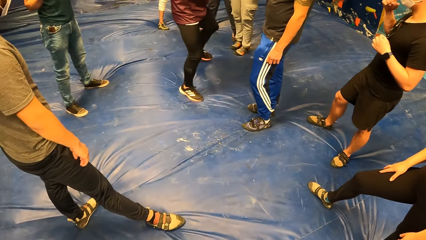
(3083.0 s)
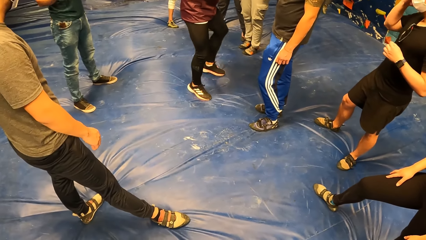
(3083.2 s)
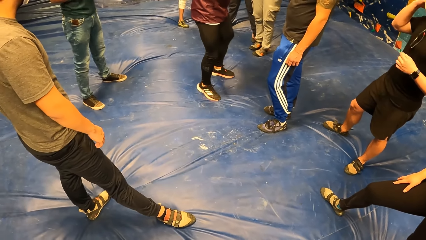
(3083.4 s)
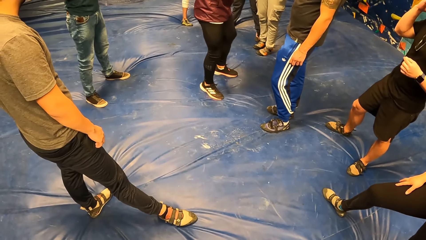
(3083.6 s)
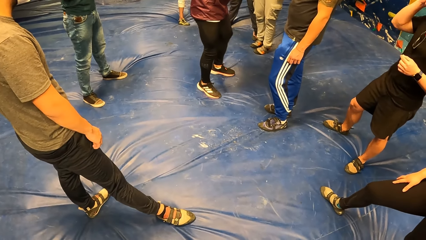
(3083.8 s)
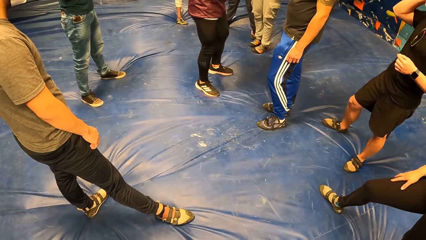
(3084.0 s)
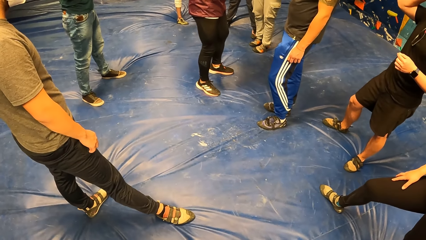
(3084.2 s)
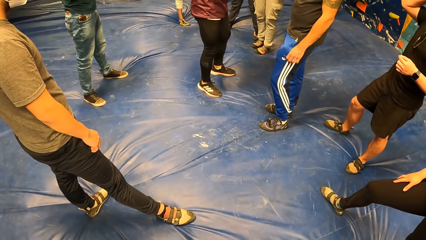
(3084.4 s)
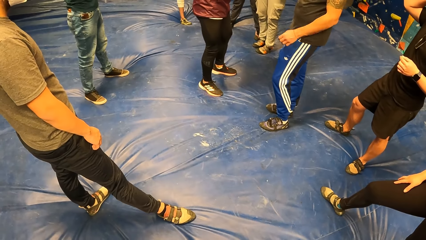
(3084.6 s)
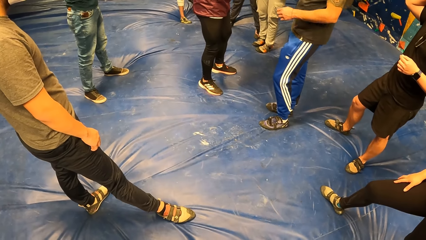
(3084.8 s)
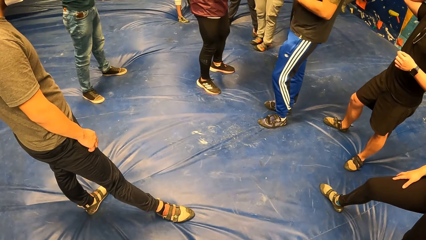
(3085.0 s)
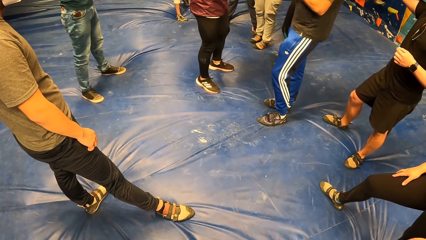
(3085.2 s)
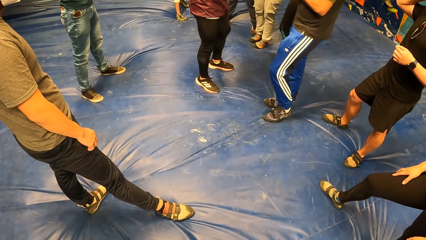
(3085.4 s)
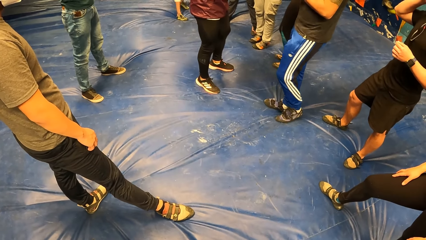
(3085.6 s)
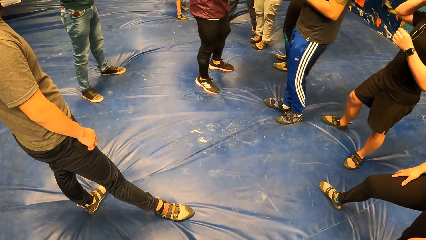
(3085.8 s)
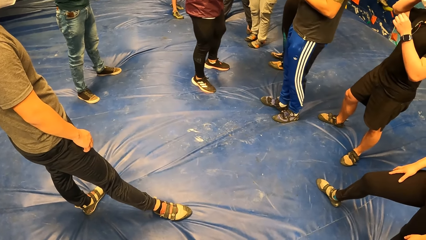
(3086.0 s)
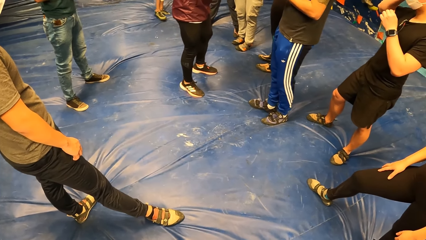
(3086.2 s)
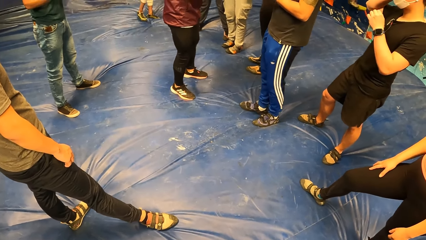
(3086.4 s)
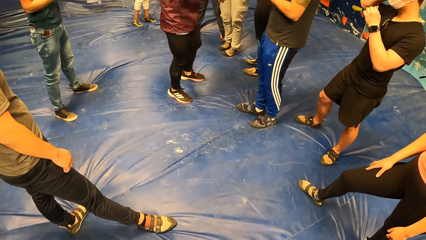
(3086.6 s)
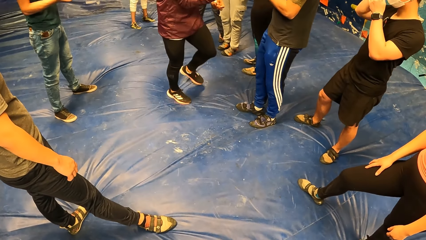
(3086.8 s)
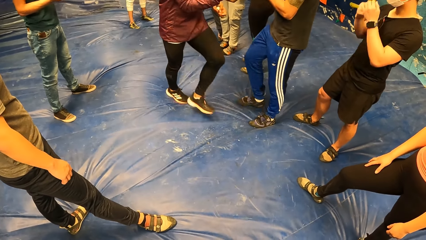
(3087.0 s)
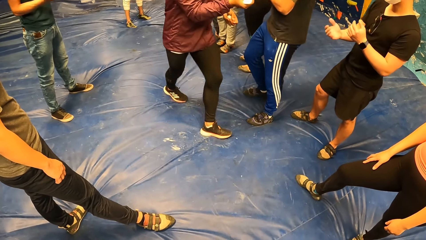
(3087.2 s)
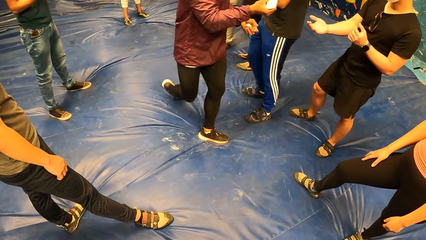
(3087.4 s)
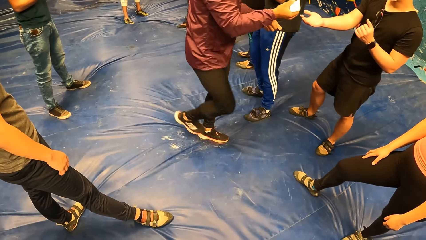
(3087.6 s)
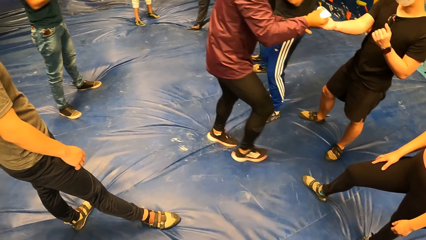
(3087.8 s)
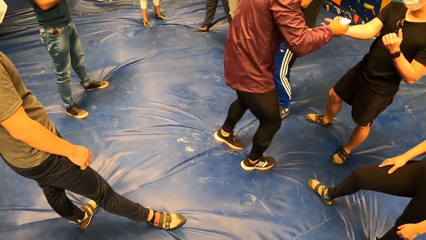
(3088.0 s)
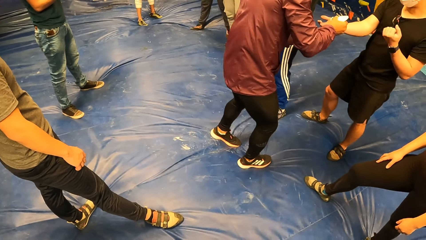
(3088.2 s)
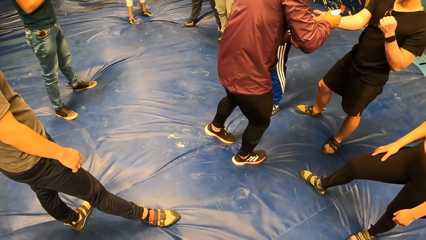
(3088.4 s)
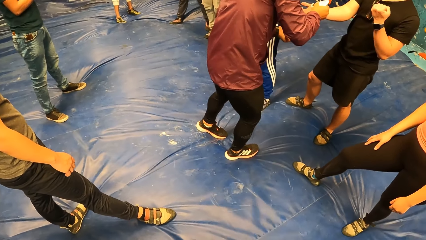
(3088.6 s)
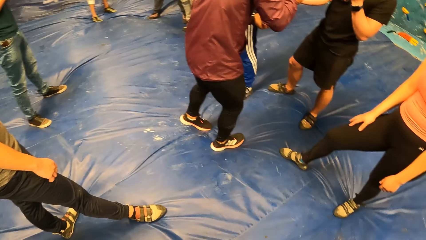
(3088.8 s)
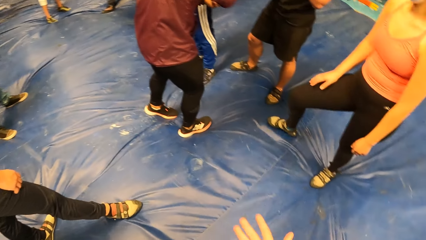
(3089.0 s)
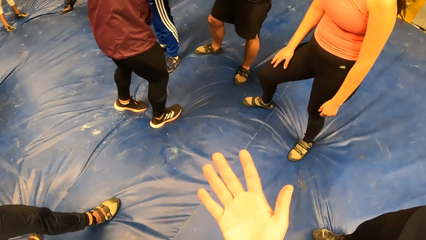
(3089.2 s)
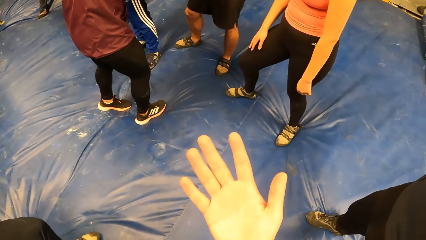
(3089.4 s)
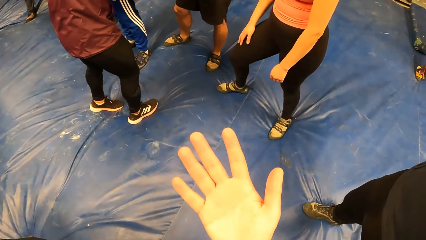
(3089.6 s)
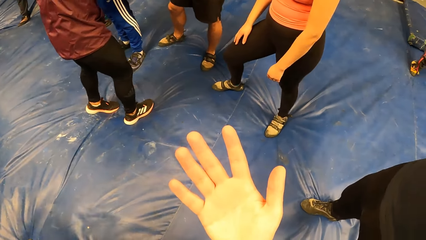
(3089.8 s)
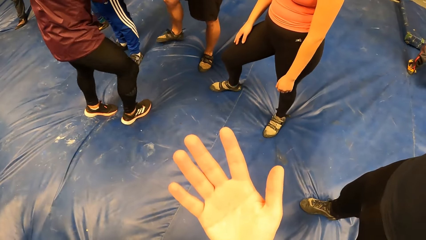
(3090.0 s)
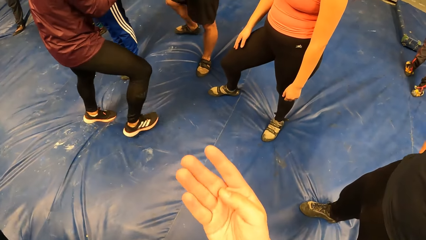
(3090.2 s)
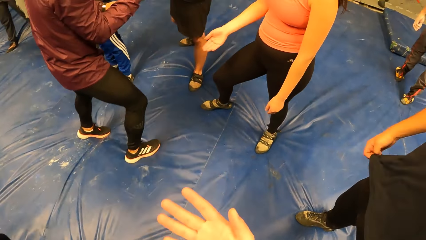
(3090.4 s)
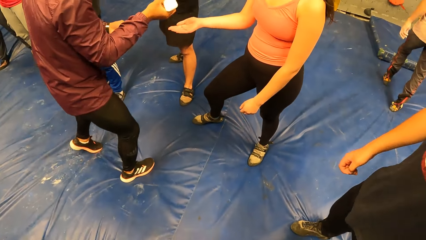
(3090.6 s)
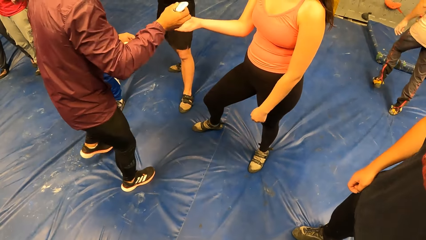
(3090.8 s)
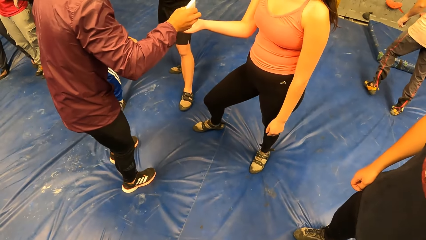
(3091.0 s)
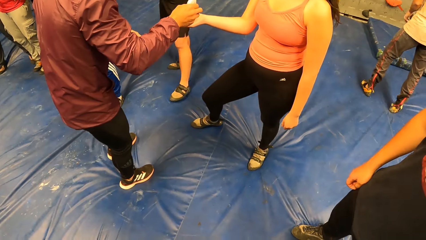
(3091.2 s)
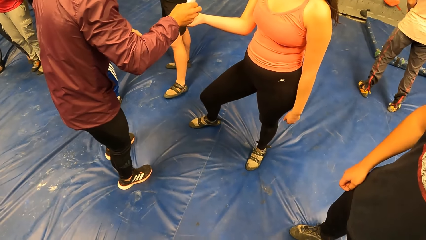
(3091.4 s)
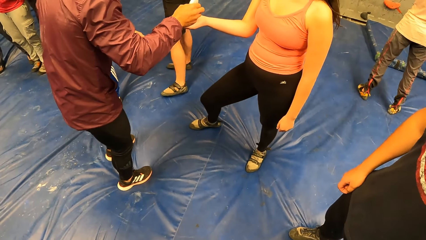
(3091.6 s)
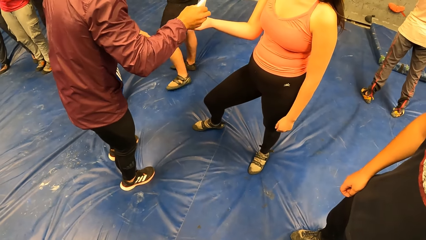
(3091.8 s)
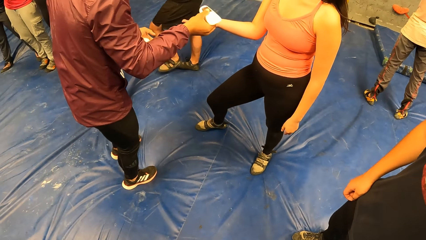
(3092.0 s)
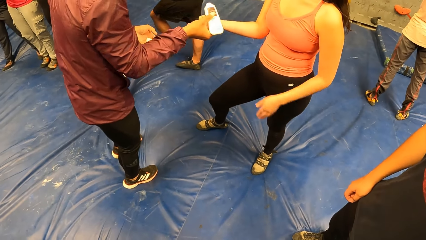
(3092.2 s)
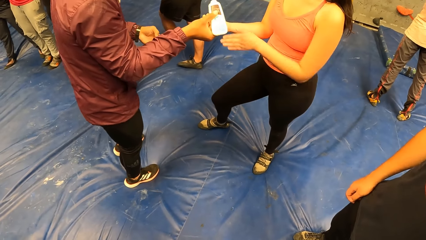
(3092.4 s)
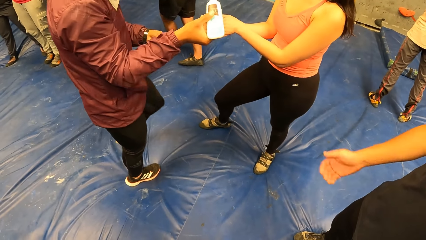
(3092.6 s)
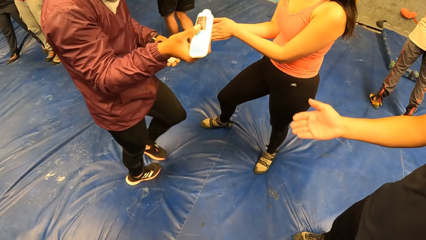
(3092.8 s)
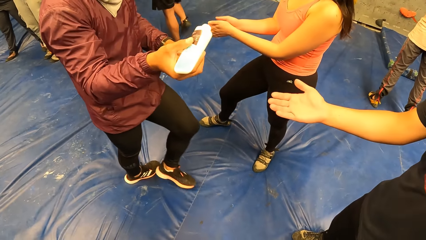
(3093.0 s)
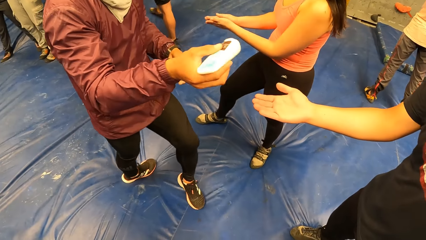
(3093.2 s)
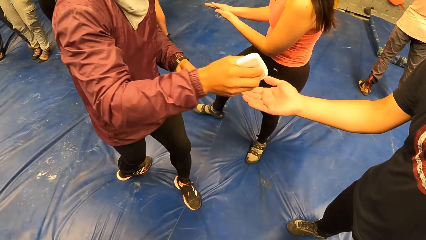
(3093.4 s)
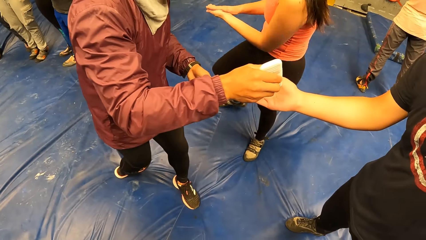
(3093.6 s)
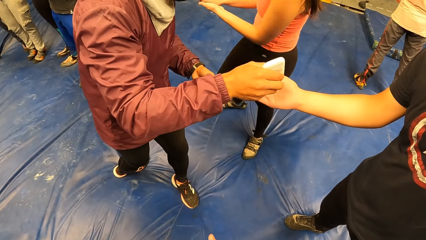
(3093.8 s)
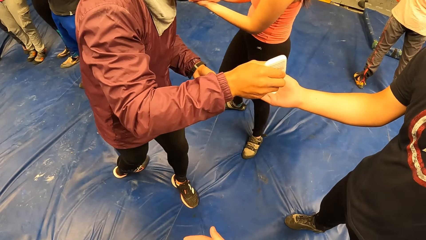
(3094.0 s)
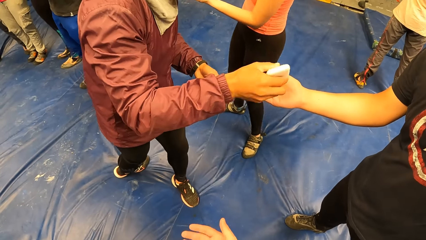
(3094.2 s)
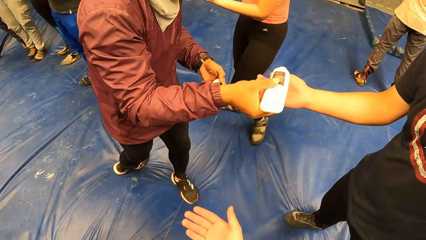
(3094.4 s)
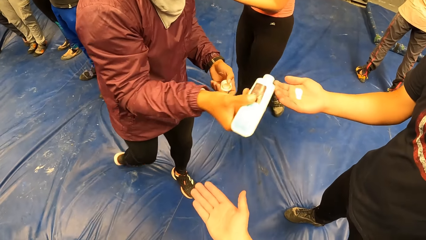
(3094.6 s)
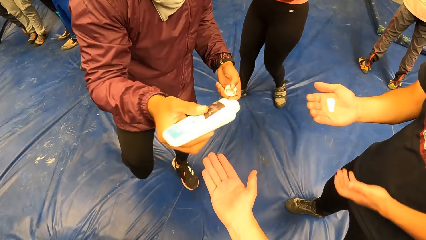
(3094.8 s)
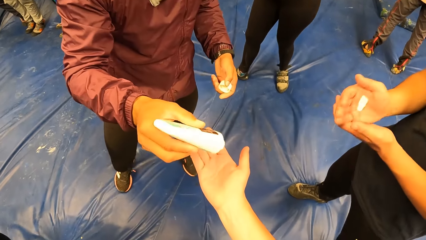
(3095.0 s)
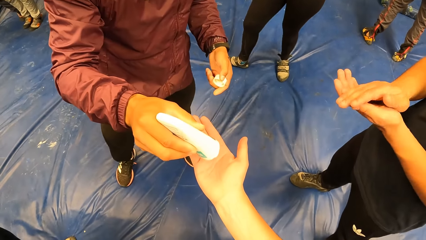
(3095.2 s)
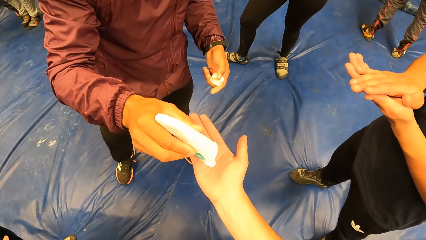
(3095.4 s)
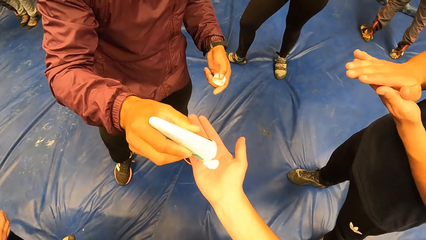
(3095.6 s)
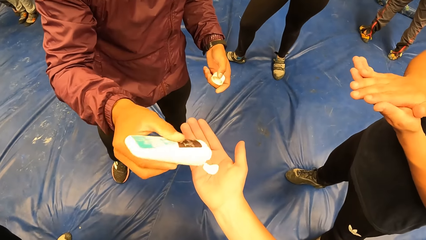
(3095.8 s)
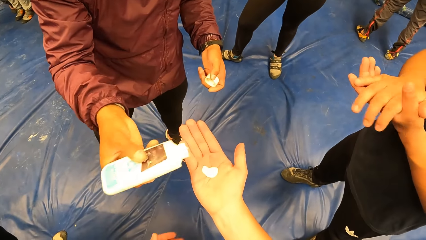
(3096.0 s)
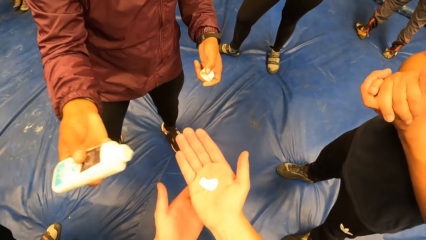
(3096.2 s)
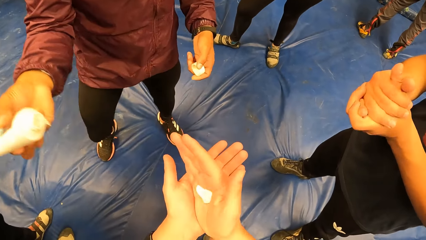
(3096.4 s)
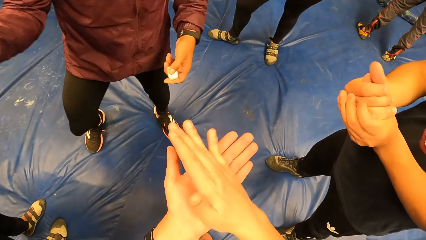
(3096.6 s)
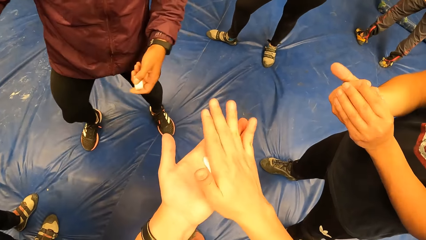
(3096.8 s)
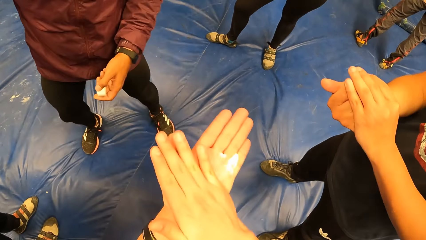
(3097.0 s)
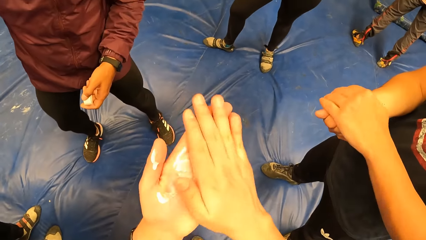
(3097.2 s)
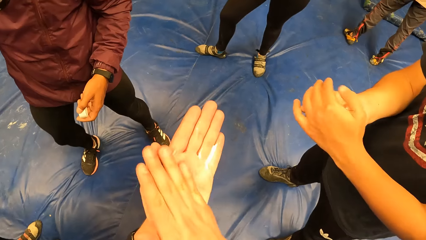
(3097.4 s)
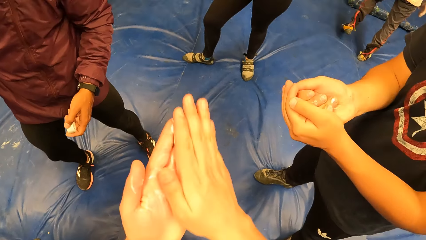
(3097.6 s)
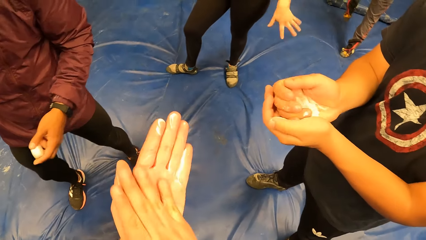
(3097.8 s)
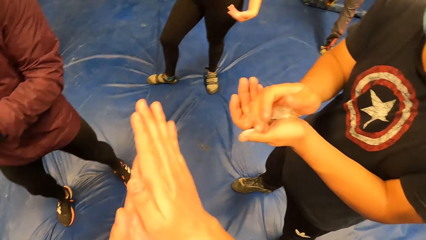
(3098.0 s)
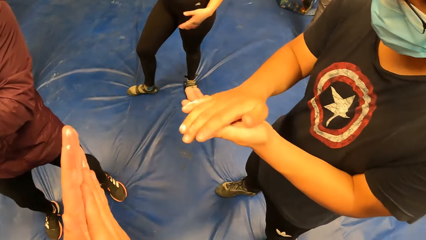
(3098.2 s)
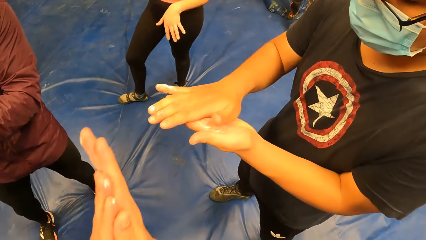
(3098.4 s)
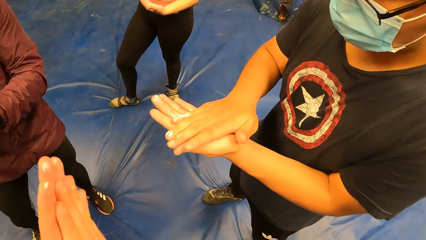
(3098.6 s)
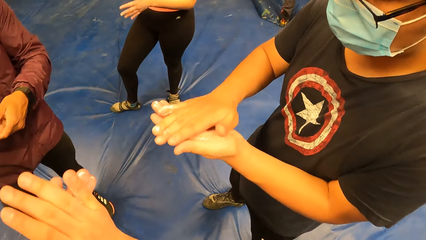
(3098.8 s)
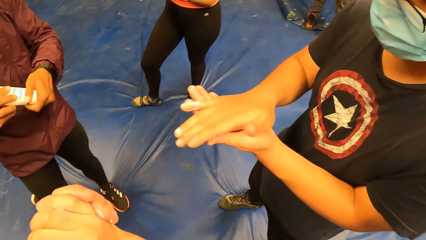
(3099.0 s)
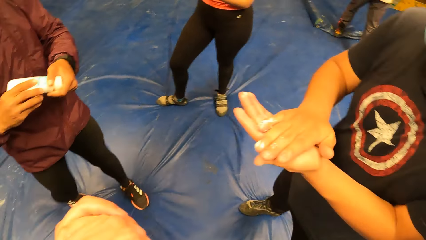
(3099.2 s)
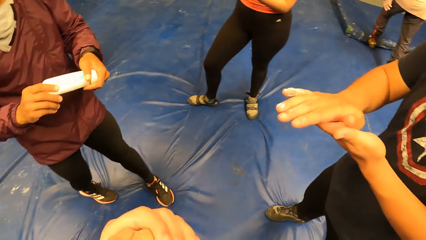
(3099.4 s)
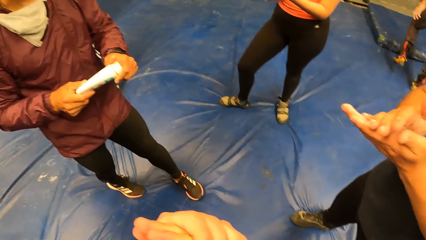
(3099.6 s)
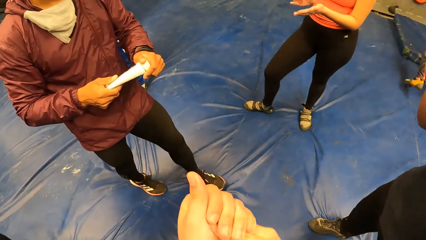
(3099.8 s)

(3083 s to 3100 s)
A man gives the woman some cream from a tub with his right hand. The woman rubs the cream on her hands. The man gives another man some cream from the tub with his right hand. The other man rubs the cream on his hands. The first man gives the camera wearer some cream from the tub with his right hand. The camera wearer rubs the cream on his hands.
